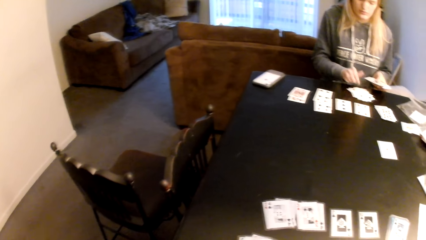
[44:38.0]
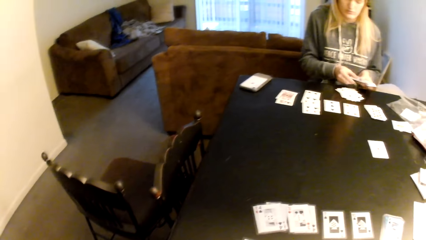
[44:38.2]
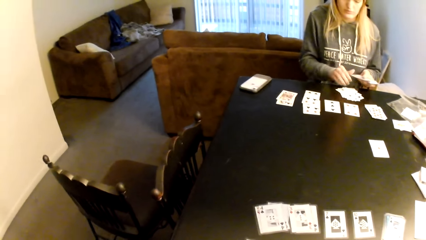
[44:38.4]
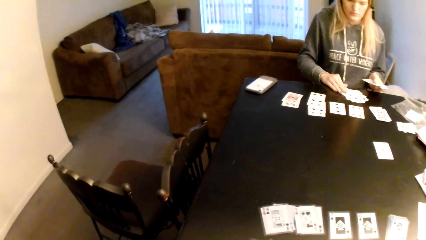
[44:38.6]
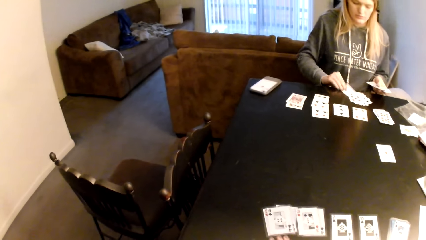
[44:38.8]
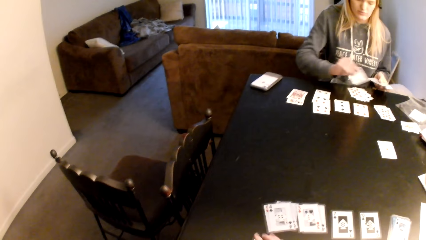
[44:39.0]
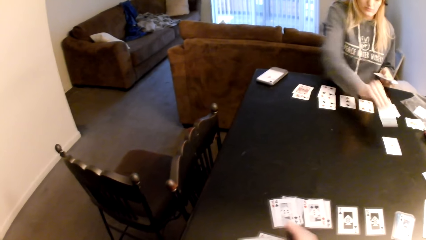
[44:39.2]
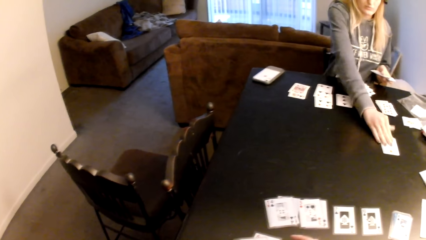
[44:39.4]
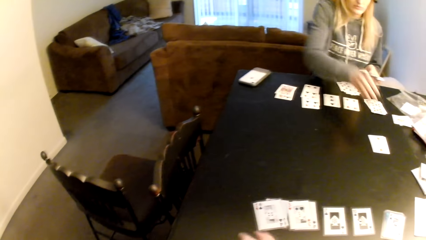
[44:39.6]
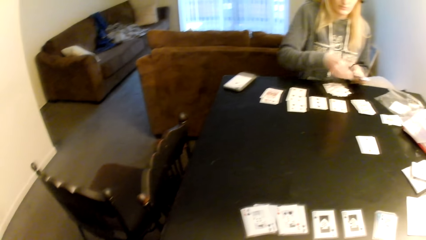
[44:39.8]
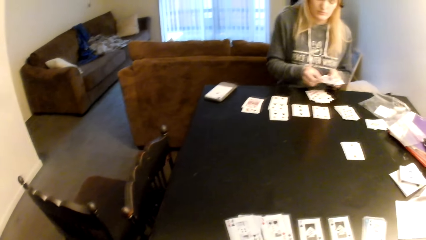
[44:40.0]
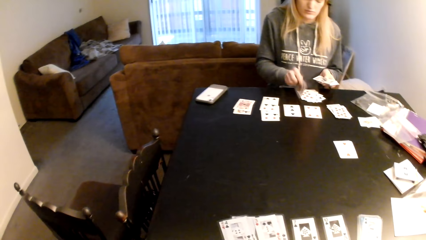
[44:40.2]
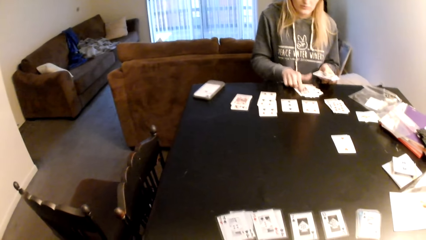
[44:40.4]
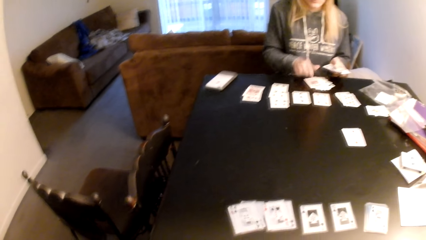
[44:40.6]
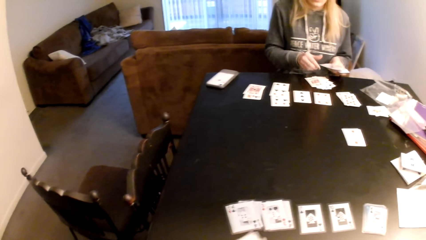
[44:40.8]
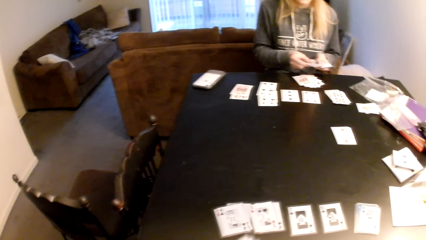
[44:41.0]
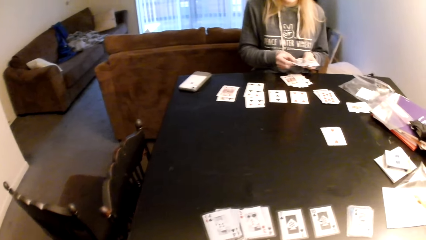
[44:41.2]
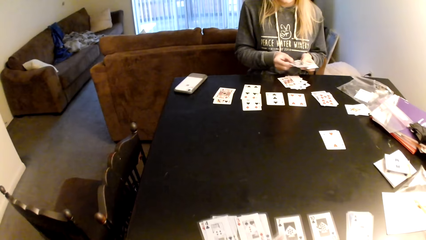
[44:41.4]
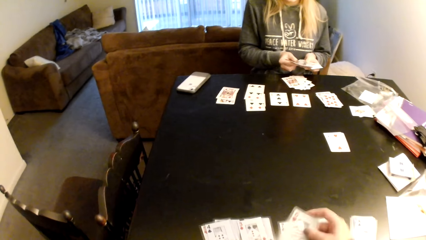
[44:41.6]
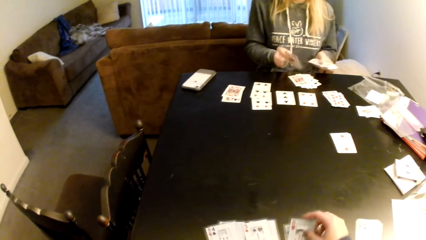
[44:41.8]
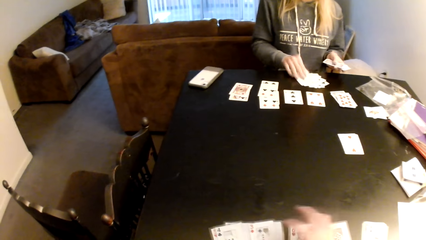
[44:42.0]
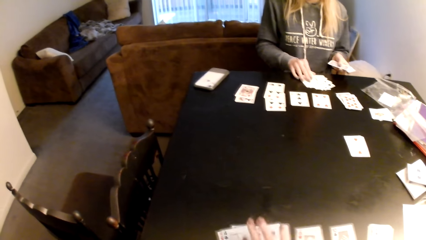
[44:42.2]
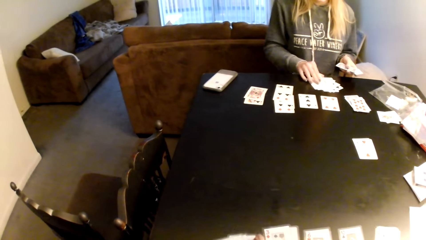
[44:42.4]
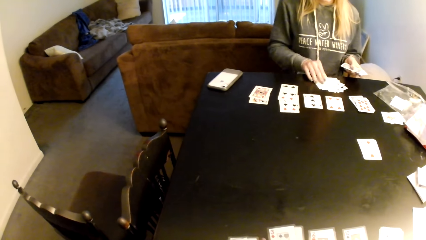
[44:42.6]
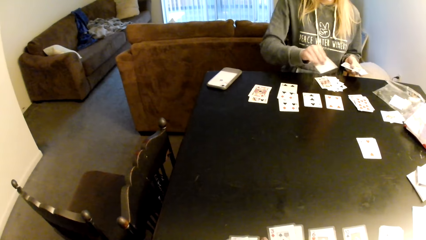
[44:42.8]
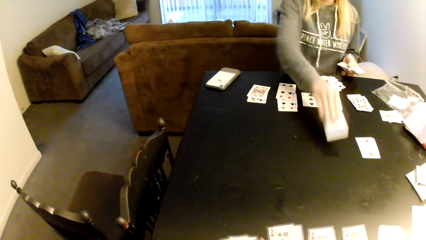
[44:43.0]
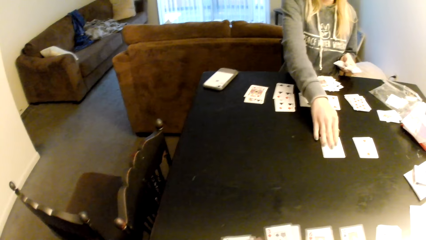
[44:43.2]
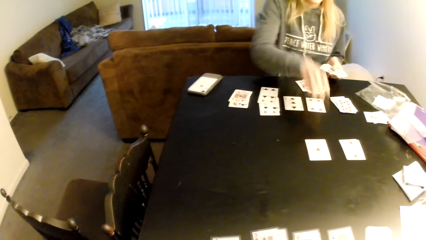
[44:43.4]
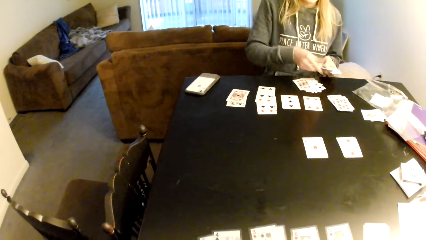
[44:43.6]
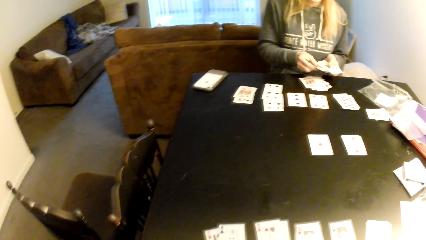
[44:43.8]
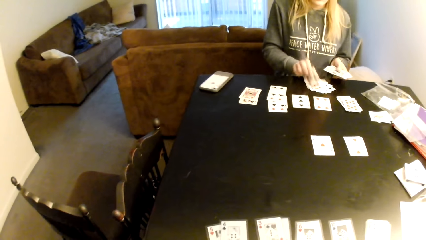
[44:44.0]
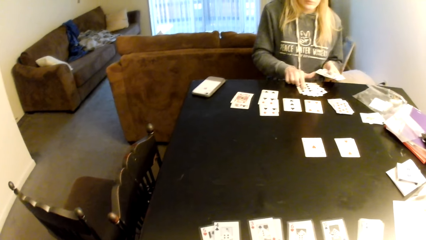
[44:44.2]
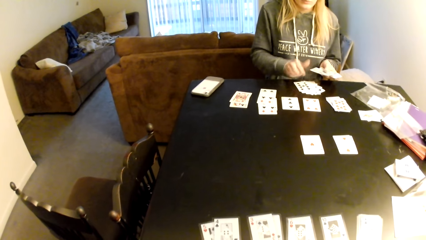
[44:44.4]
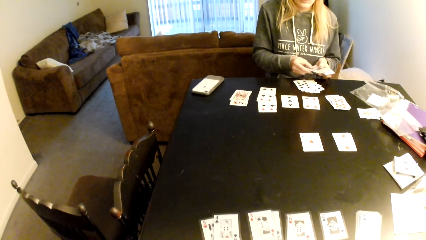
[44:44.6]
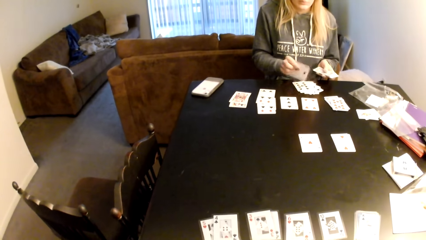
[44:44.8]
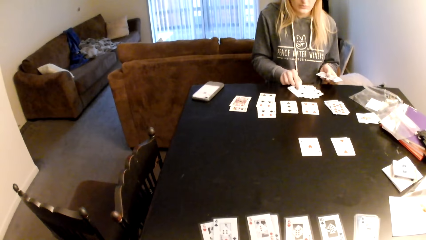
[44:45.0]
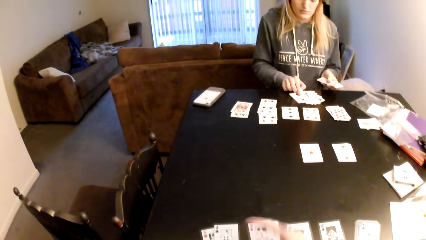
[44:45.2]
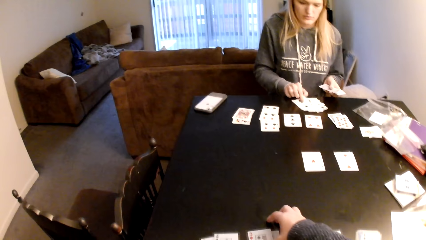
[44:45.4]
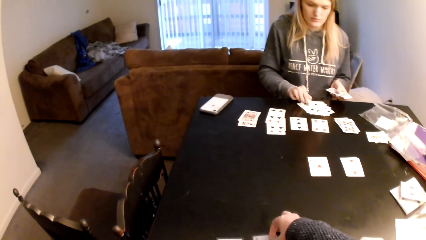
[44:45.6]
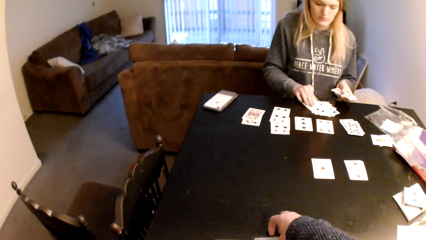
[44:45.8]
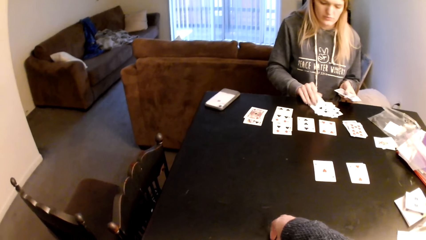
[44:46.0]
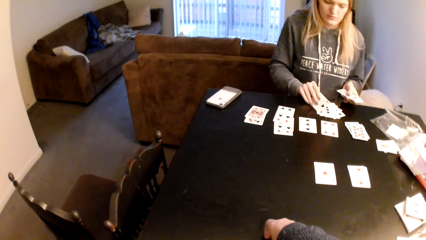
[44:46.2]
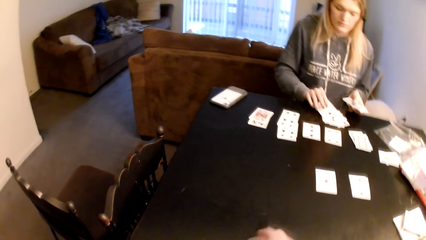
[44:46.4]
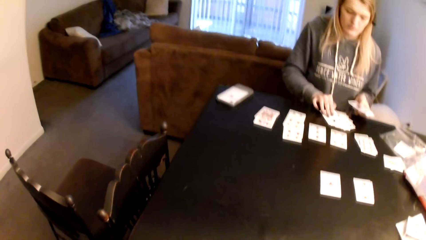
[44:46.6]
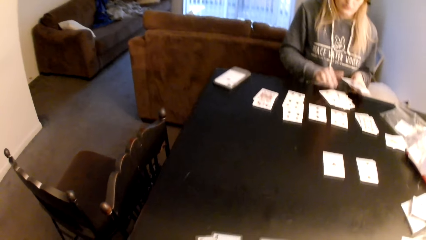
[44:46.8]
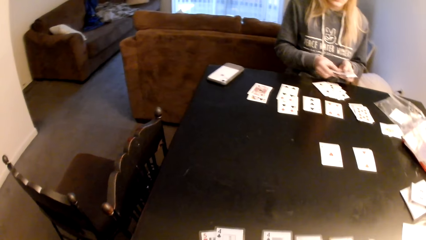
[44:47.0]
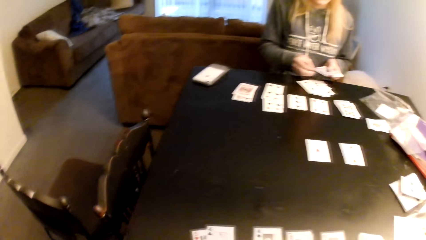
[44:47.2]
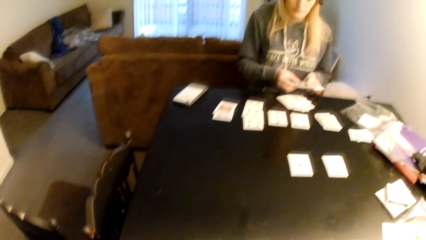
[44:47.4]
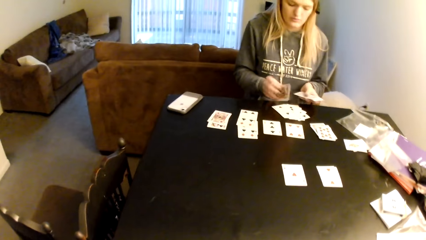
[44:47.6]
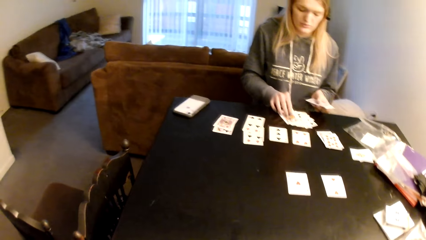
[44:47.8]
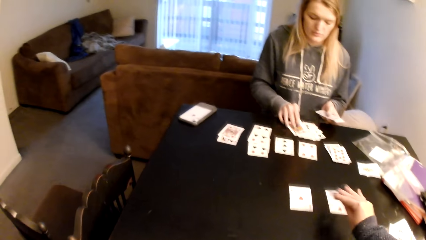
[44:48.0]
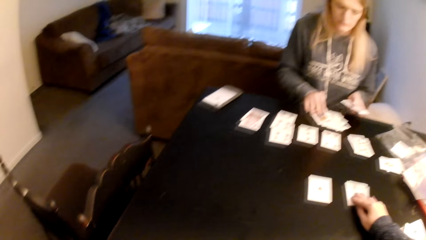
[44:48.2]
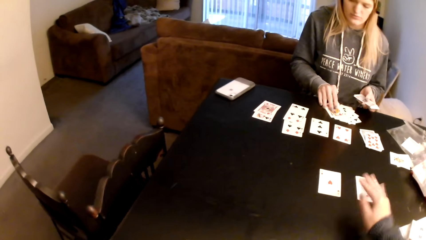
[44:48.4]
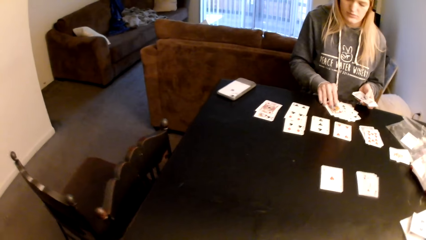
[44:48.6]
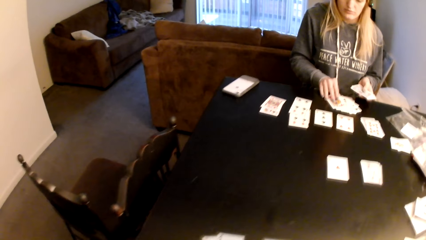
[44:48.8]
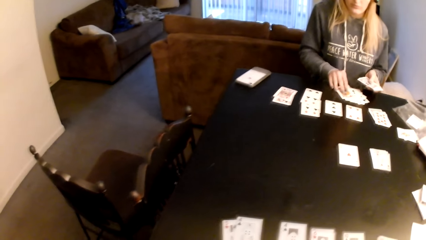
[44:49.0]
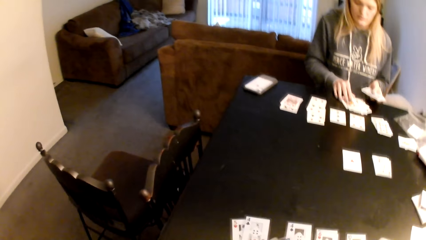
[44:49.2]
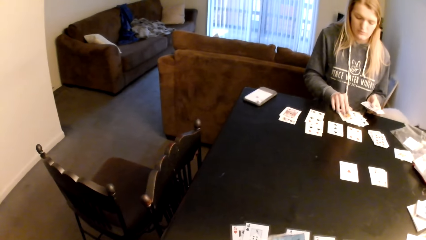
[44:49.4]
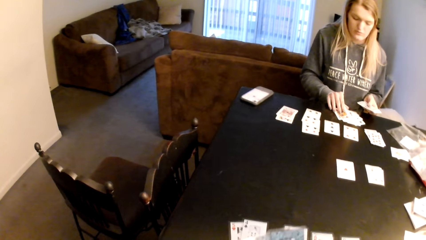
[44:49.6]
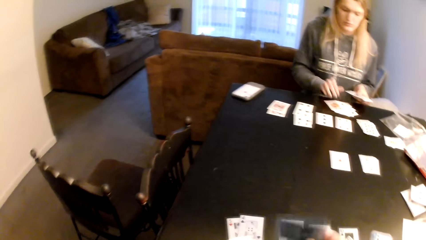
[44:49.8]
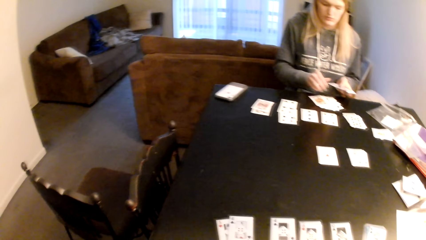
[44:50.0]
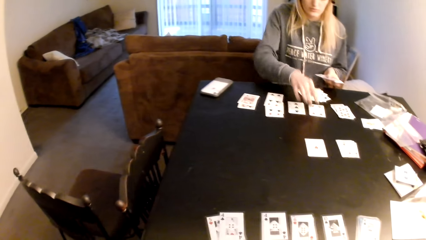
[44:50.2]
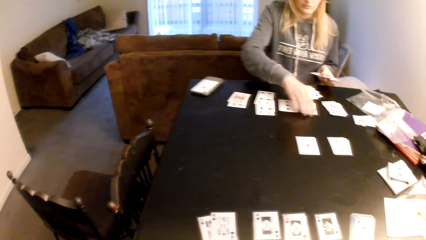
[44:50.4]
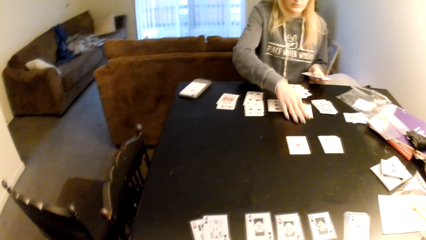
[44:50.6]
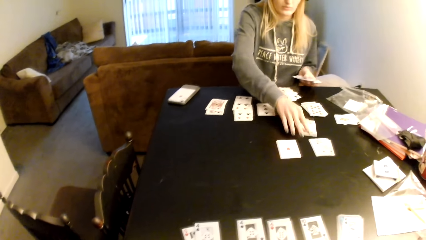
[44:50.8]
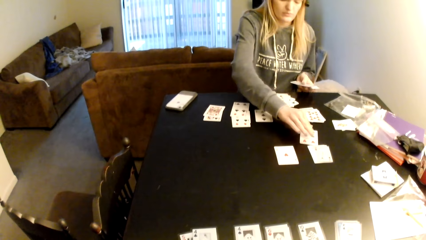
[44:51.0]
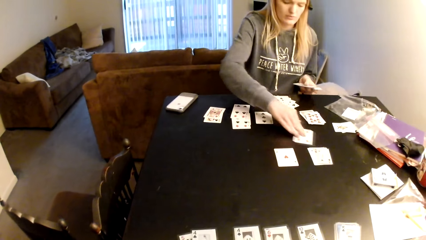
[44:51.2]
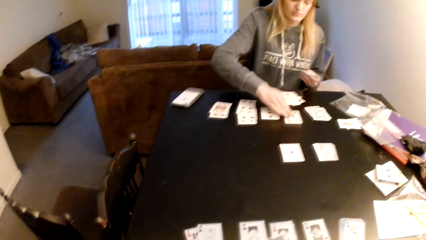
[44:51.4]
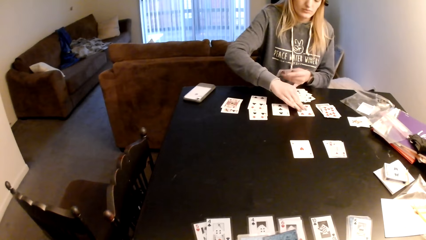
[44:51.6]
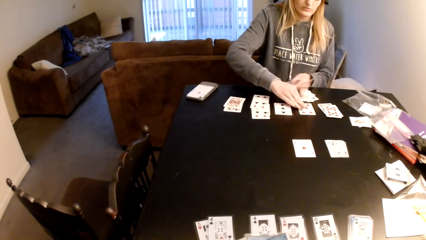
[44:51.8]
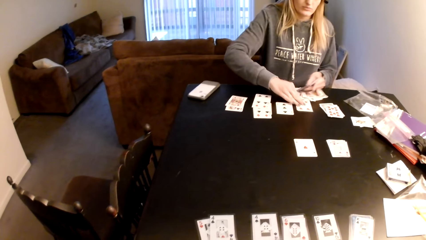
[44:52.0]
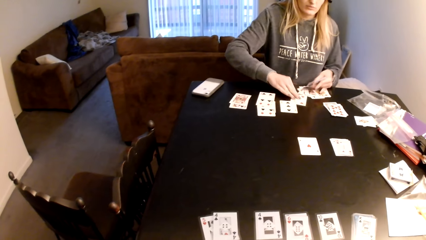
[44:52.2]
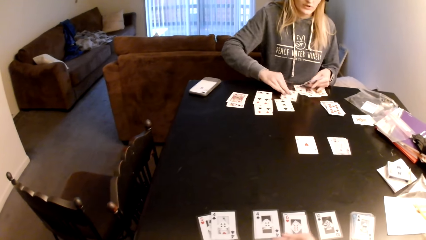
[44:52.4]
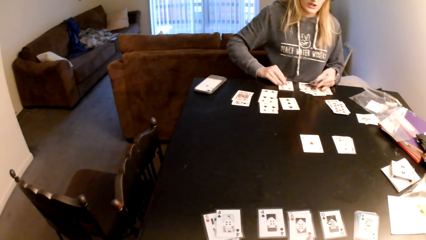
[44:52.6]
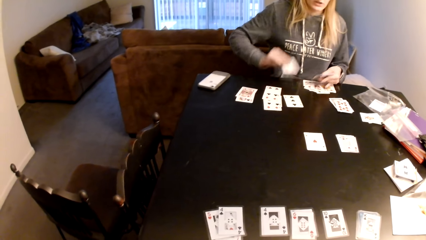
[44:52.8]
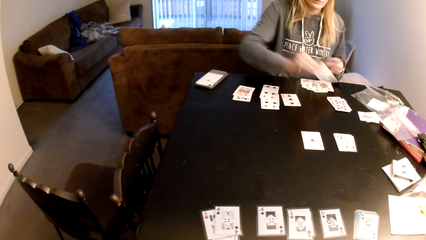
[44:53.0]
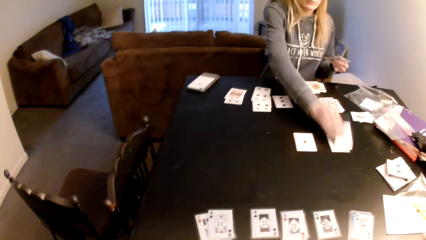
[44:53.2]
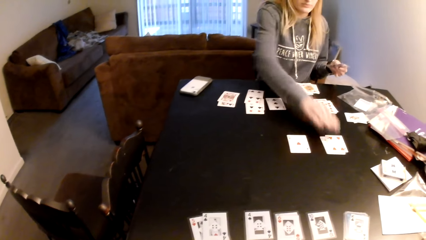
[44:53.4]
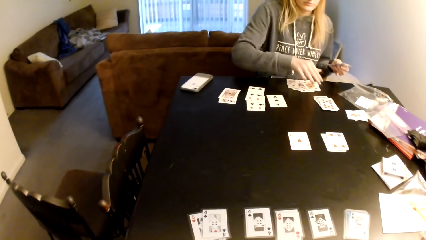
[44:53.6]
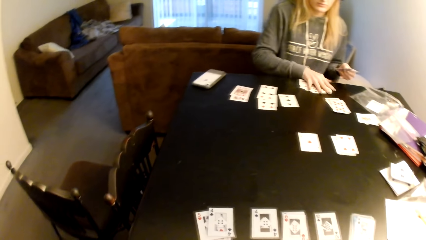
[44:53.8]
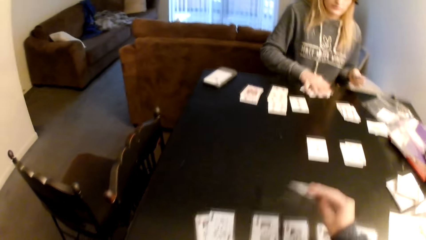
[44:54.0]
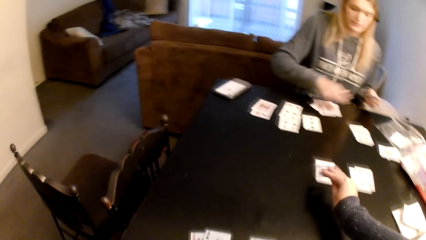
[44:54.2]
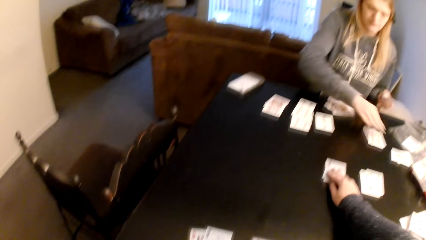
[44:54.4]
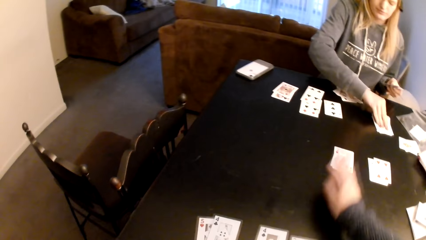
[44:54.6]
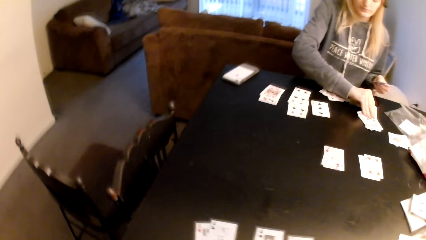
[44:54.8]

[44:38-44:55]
A woman picks up a card, puts the card on a card, and distributes the cards on the table. The woman puts down cards on the table. The woman moves cards on the table. The camera wearer moves cards on the table. The woman picks up a card, puts the card on a card, and distributes the cards on the table. The woman puts down cards on the table. The camera wearer moves cards on the table. The woman drags a card on the table, holds the cards with her hand, adjusts cards on the table, drags a card on the table, picks up a card, puts the card on a card, and pushes the cards aside. The camera wearer puts the card on a card.
